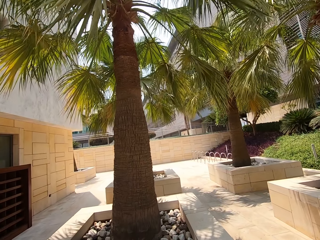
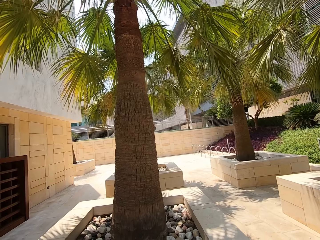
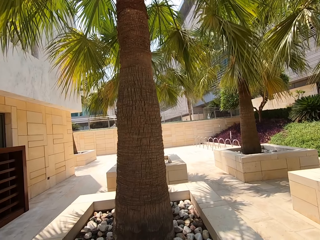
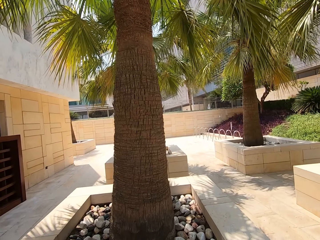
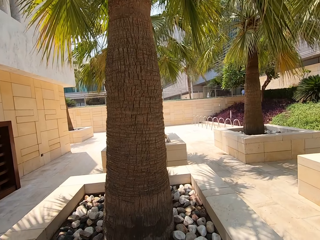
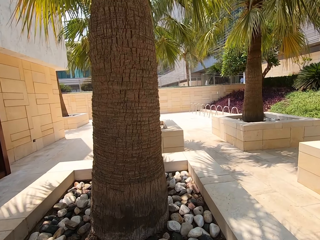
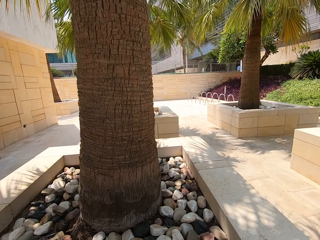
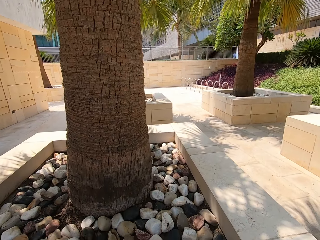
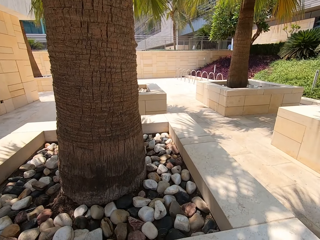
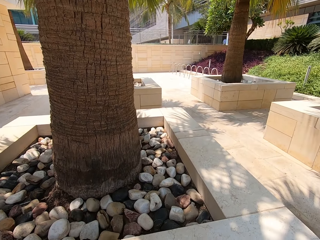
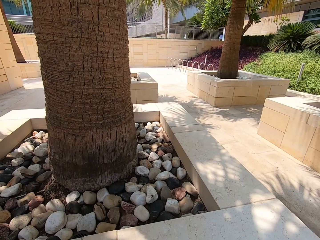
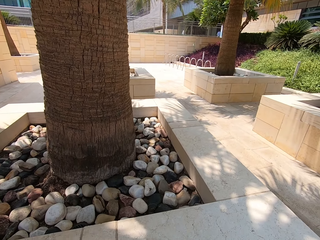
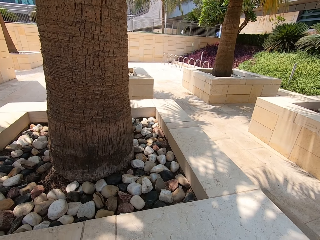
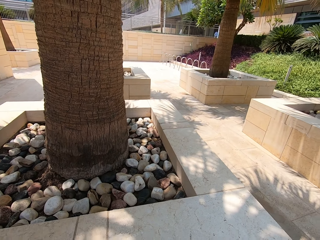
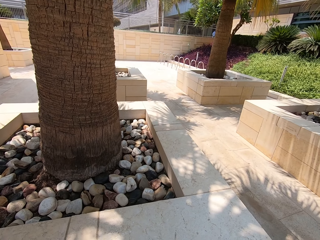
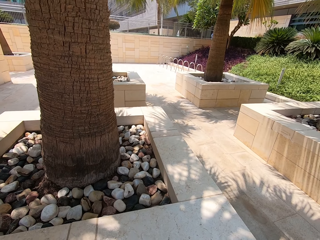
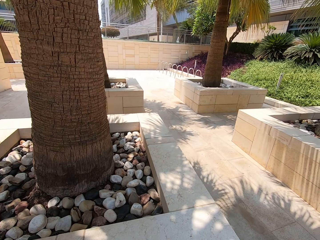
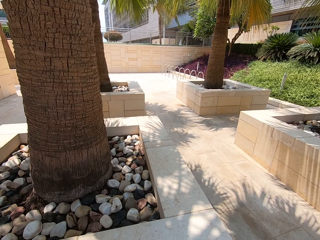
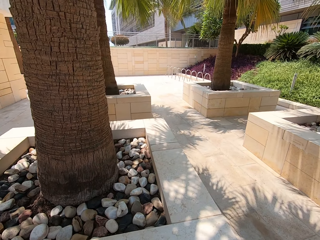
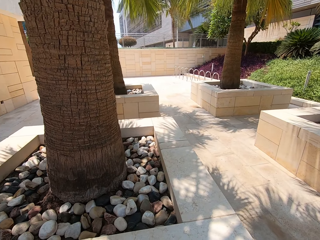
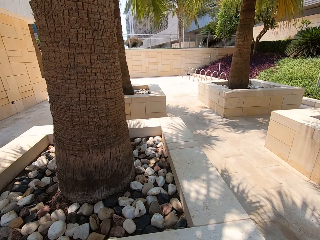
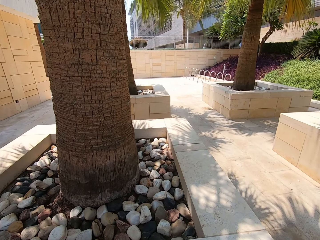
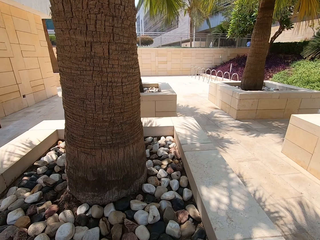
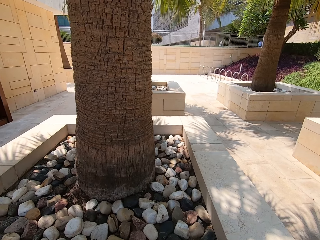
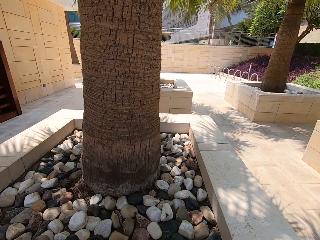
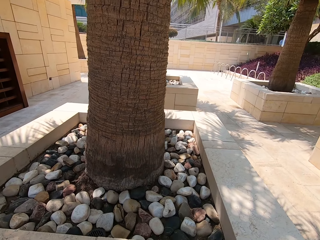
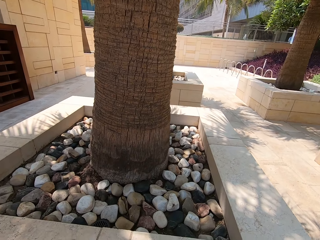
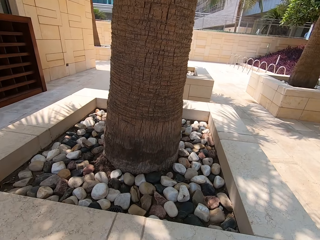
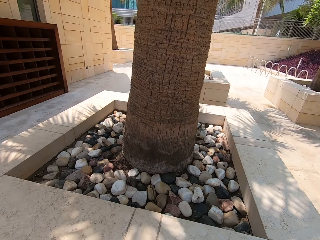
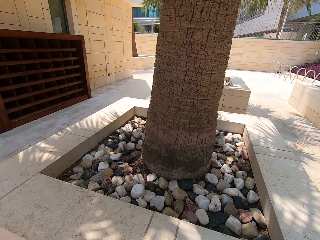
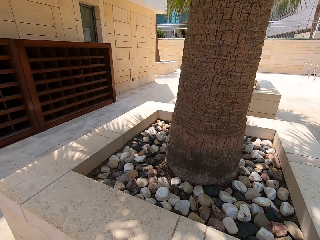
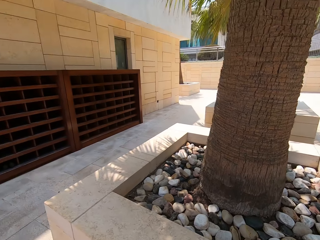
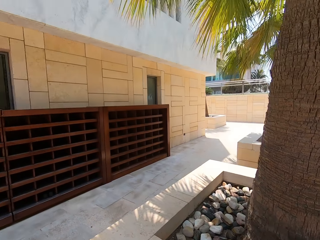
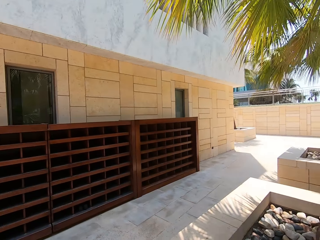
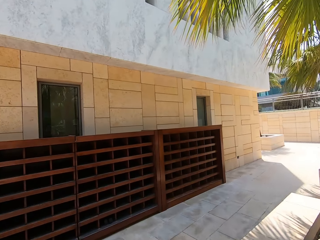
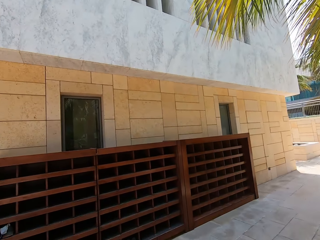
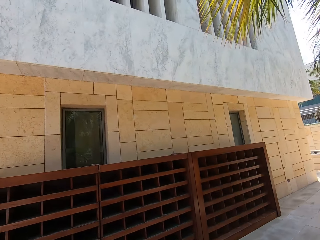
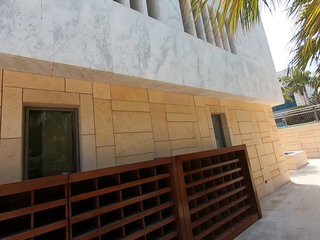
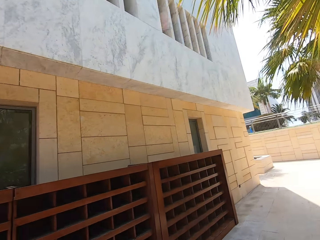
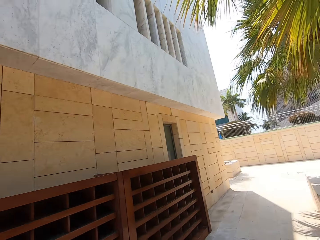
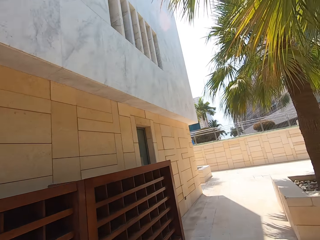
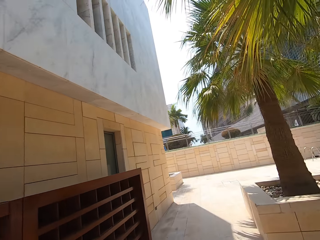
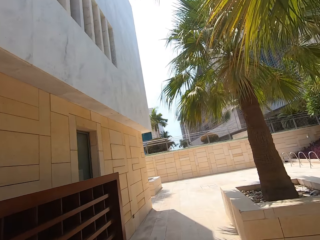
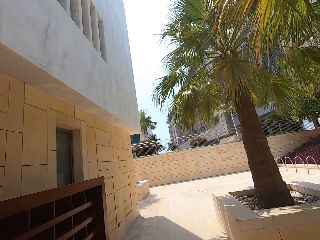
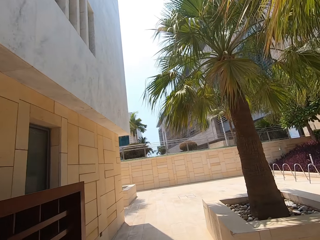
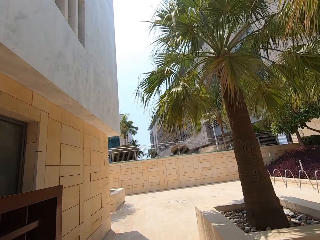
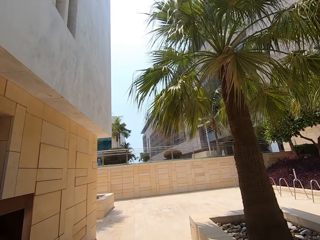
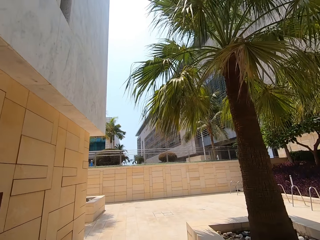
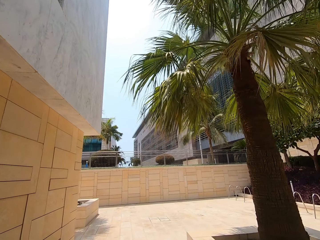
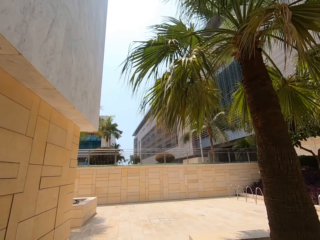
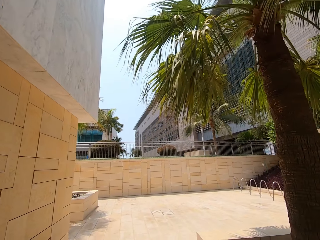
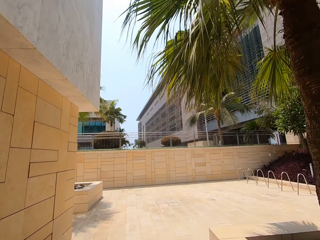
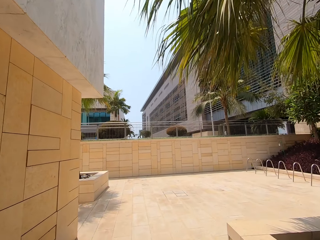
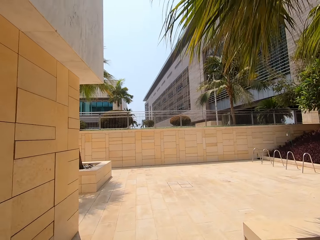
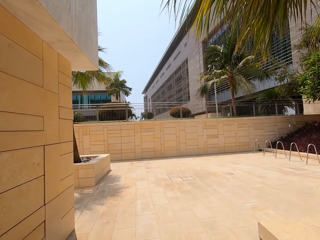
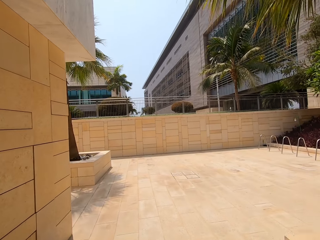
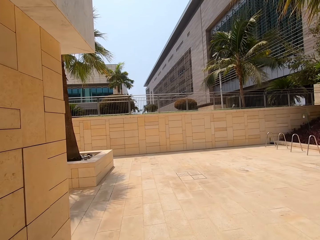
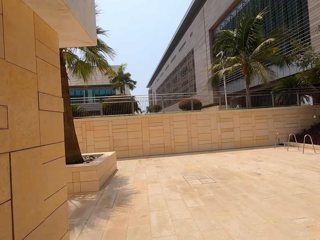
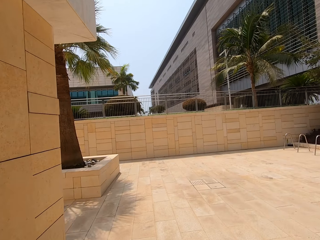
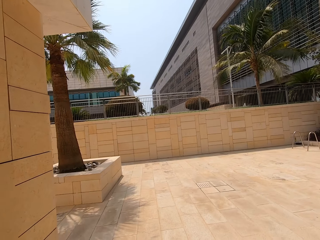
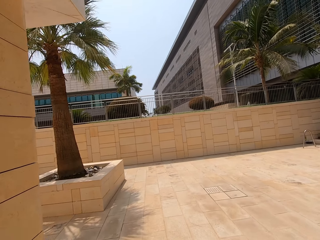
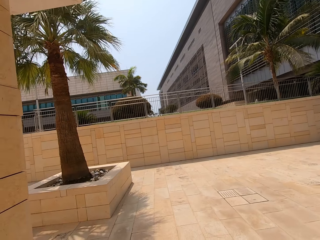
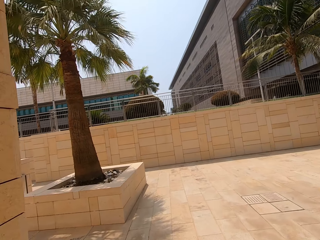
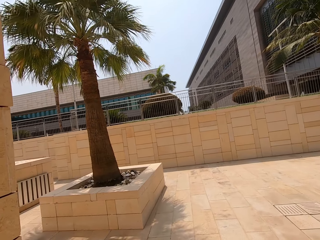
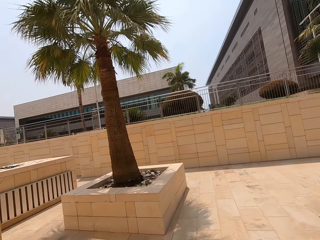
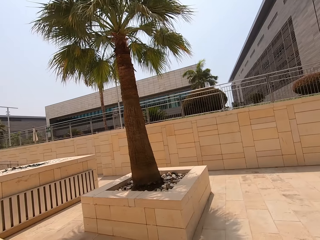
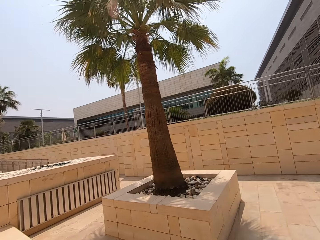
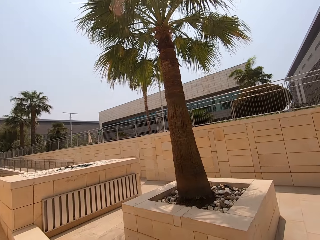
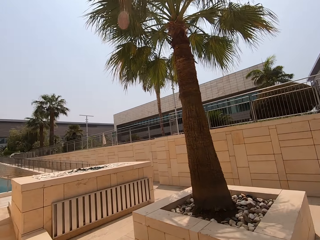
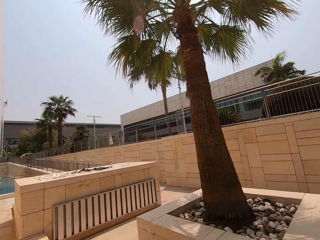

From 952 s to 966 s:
The camera wearer stands under a shade. They look around. They walk outside on the pavement.

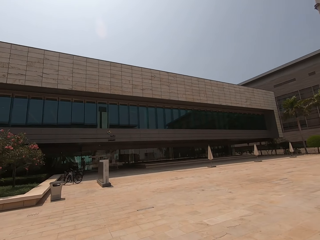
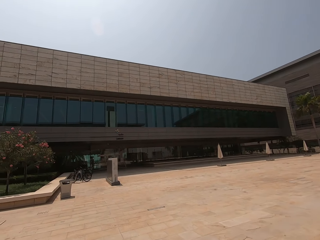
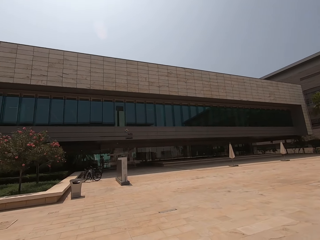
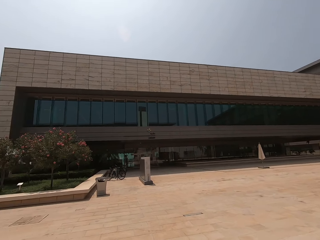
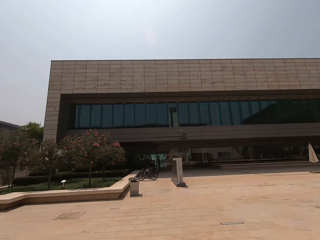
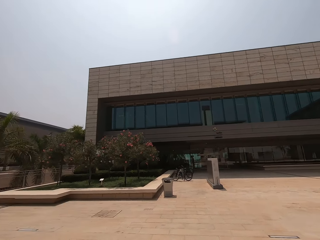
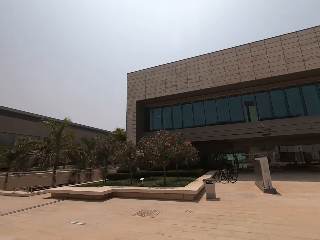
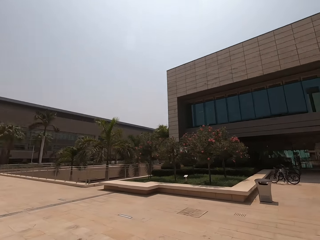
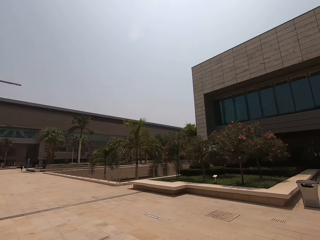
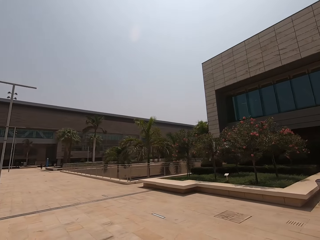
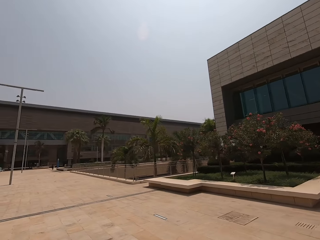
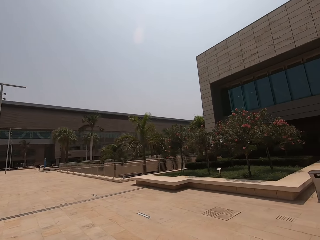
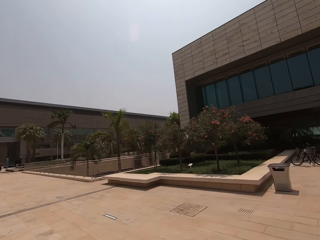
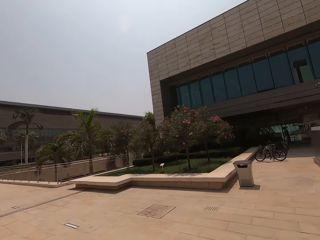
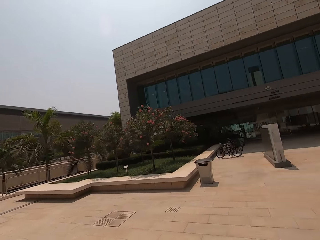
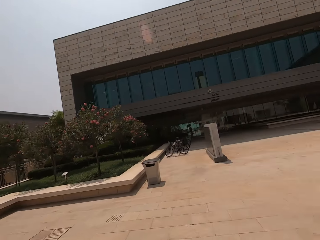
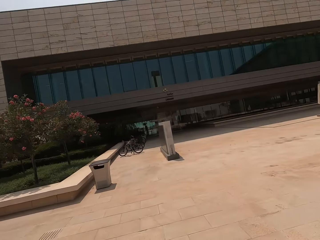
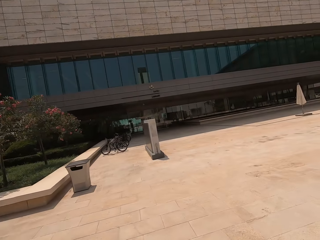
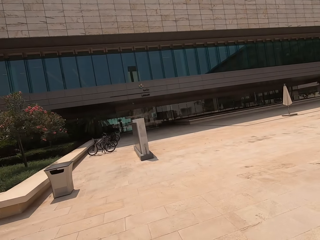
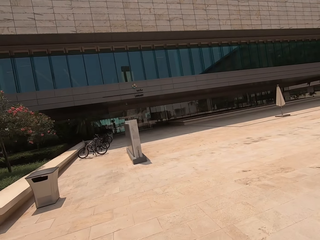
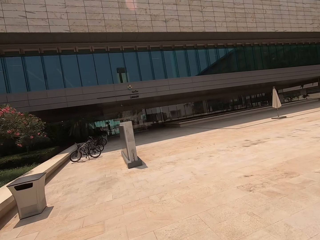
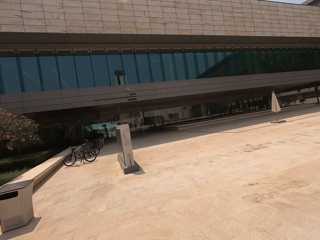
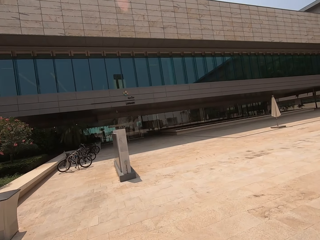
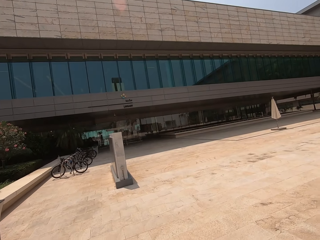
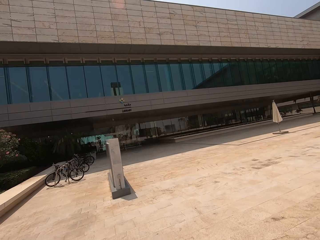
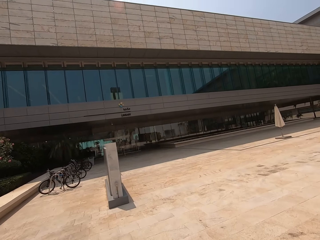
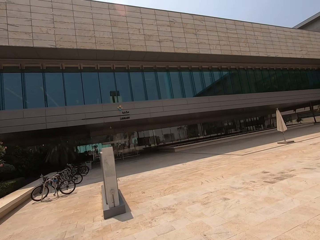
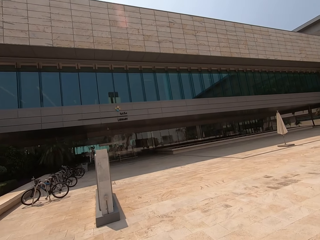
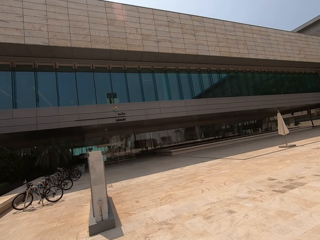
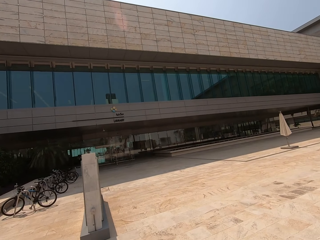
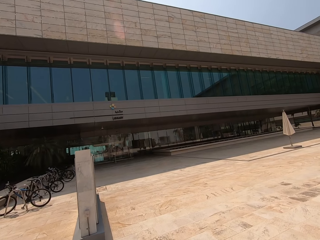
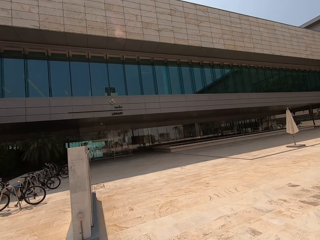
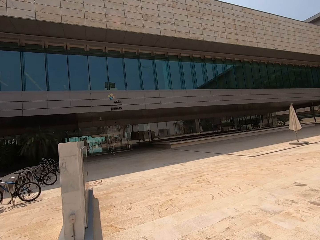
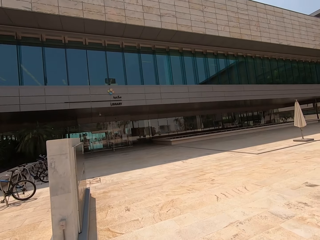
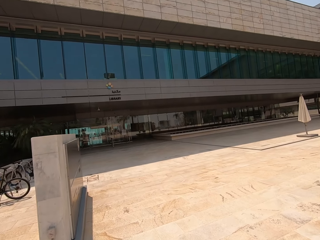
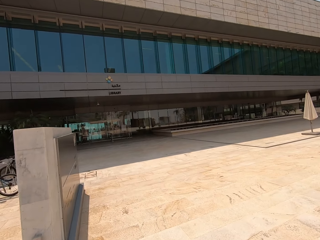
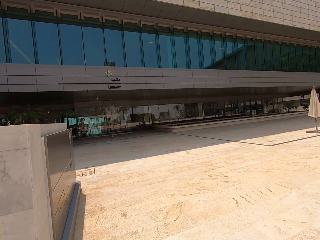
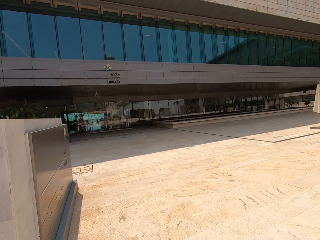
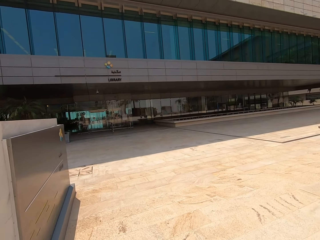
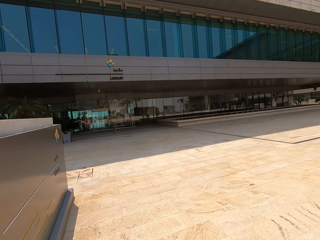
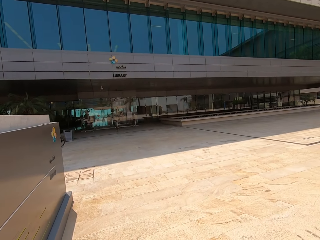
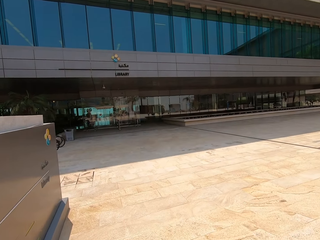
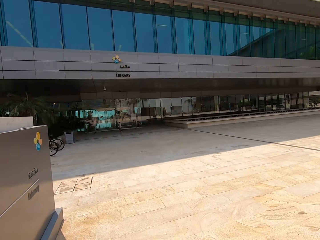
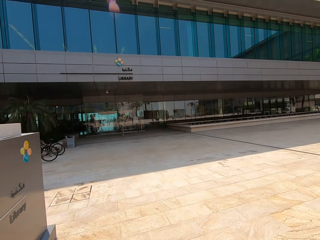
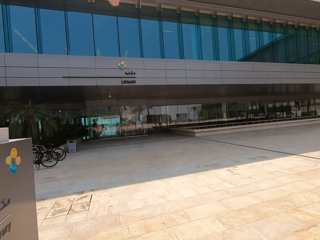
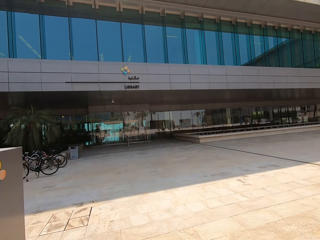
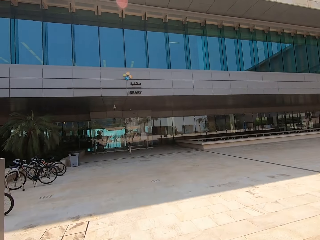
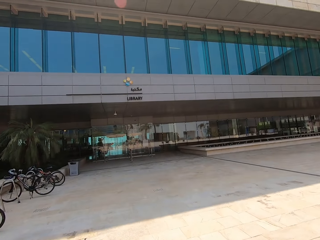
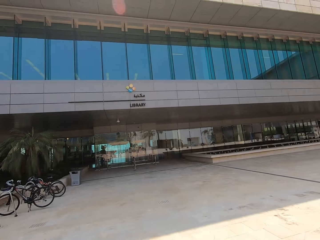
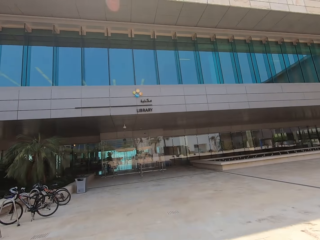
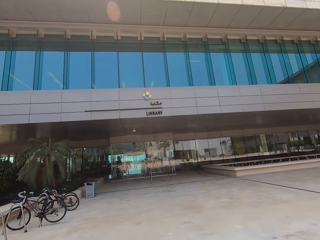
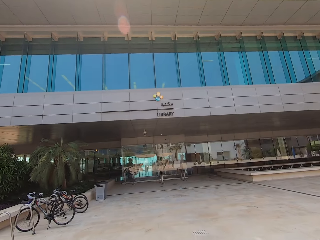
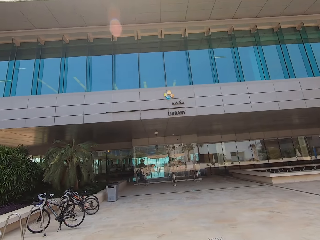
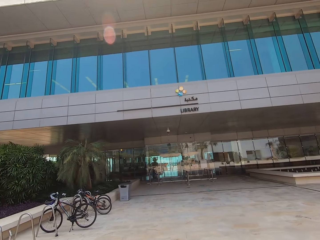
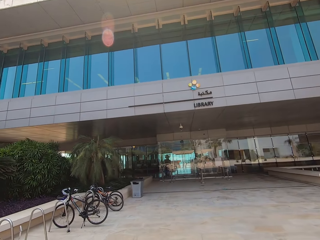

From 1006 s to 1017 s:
The camera wearer looks around. They walk on the pavement.
